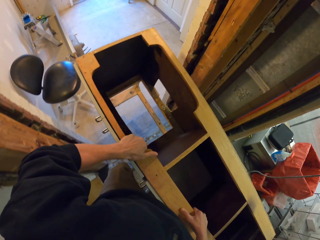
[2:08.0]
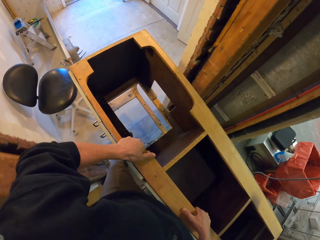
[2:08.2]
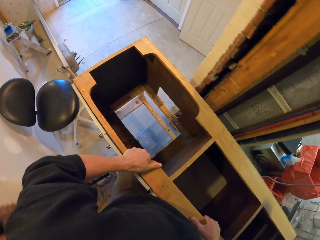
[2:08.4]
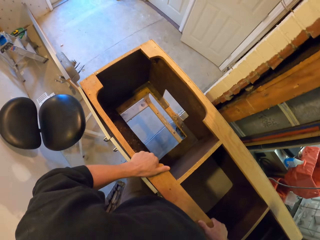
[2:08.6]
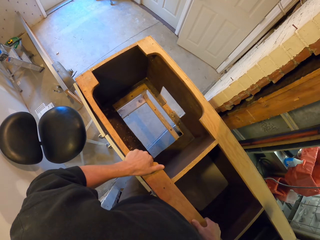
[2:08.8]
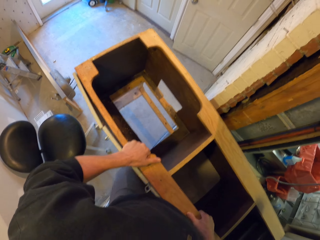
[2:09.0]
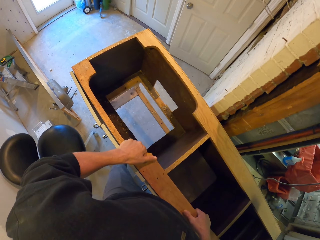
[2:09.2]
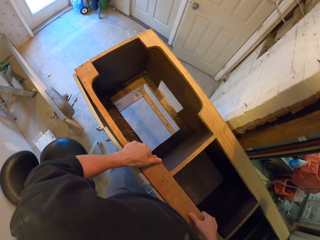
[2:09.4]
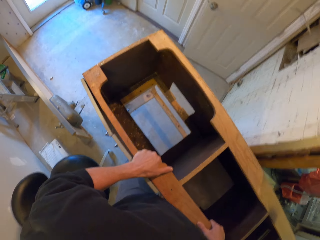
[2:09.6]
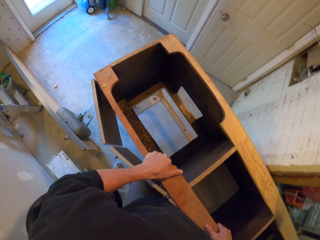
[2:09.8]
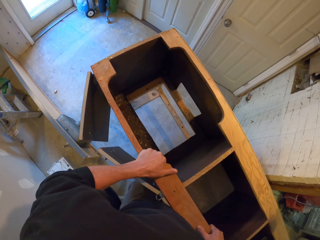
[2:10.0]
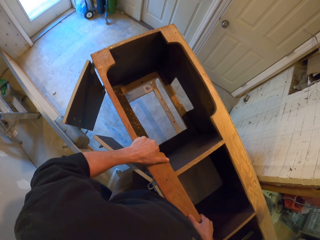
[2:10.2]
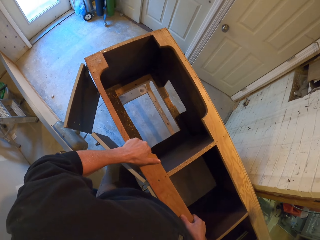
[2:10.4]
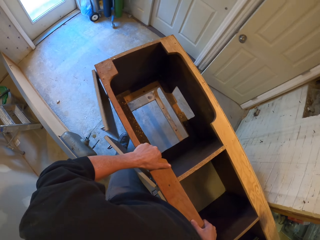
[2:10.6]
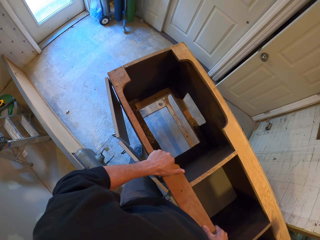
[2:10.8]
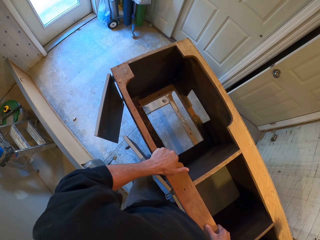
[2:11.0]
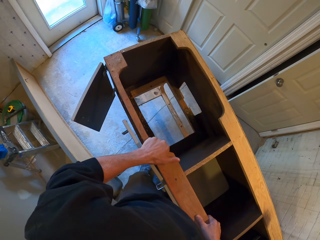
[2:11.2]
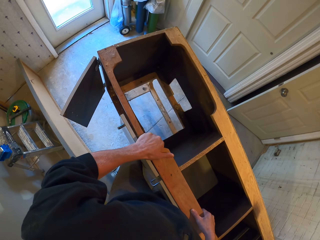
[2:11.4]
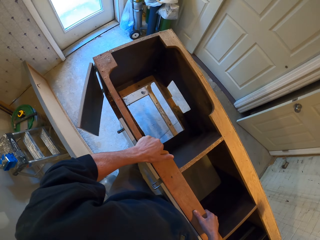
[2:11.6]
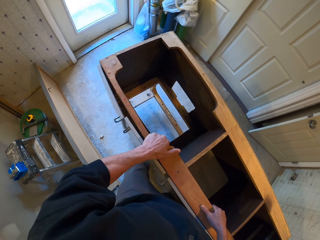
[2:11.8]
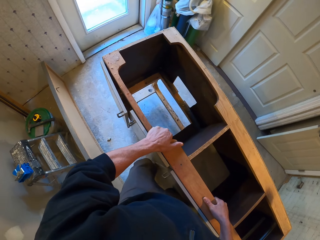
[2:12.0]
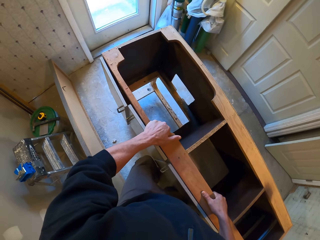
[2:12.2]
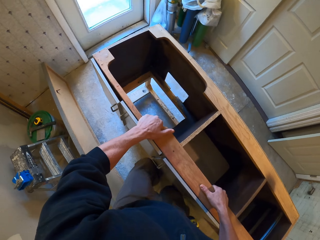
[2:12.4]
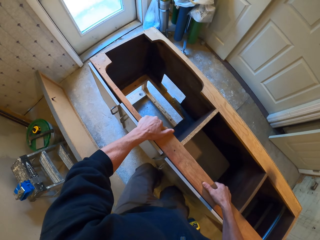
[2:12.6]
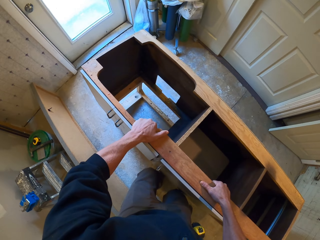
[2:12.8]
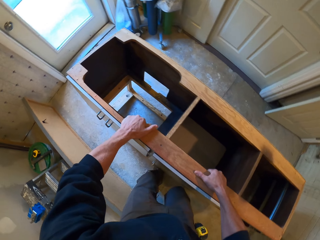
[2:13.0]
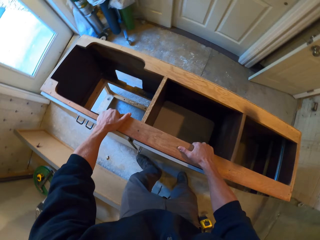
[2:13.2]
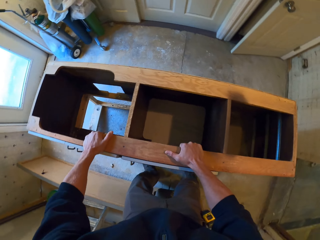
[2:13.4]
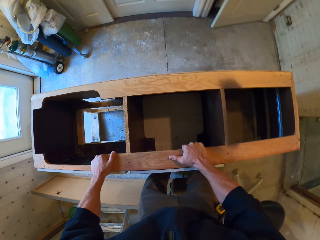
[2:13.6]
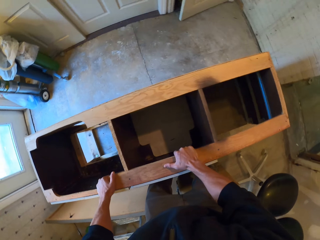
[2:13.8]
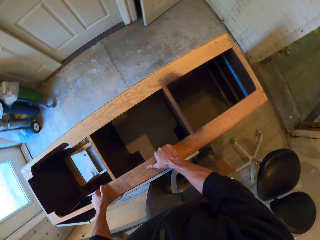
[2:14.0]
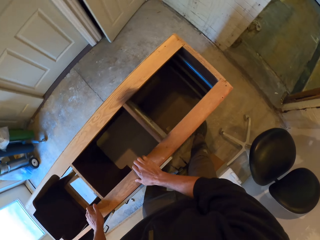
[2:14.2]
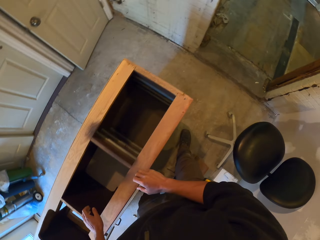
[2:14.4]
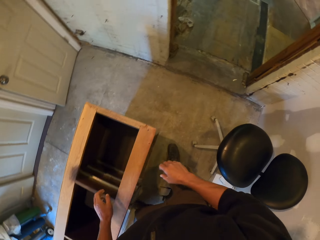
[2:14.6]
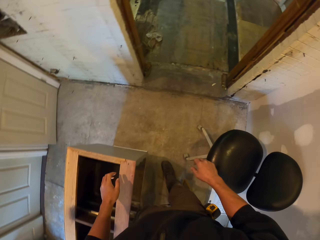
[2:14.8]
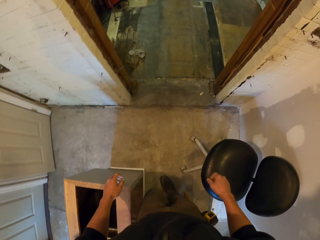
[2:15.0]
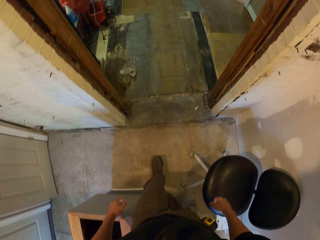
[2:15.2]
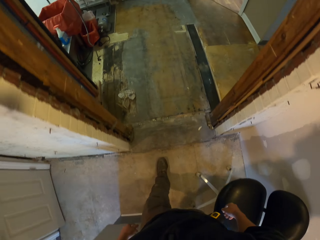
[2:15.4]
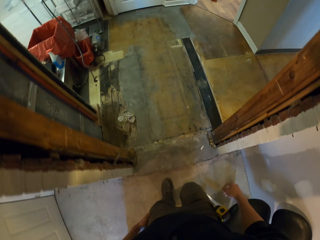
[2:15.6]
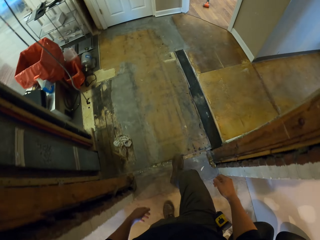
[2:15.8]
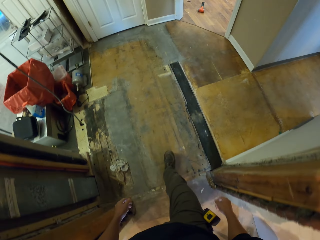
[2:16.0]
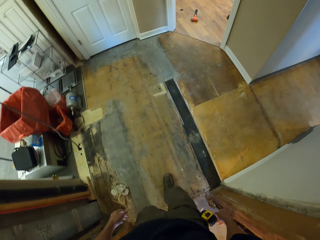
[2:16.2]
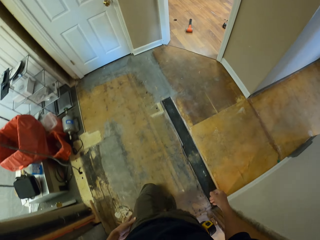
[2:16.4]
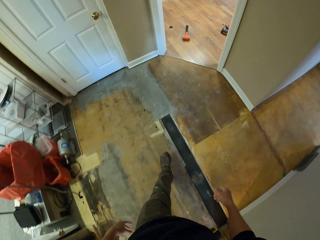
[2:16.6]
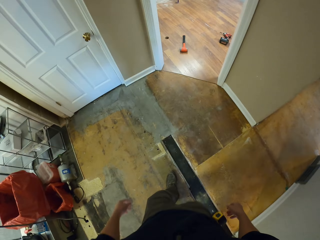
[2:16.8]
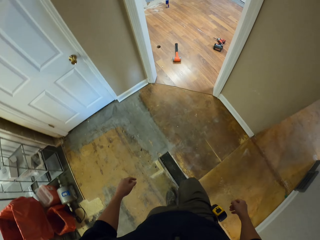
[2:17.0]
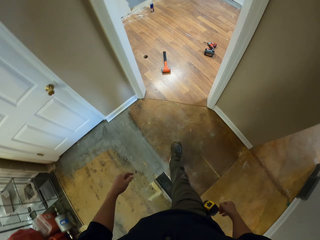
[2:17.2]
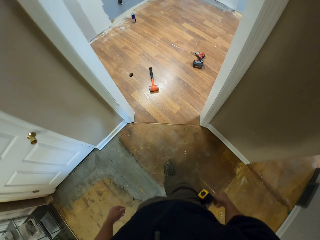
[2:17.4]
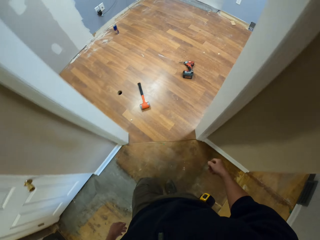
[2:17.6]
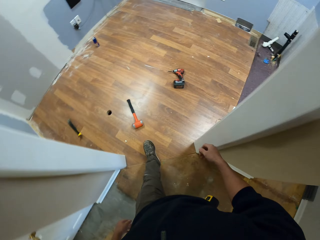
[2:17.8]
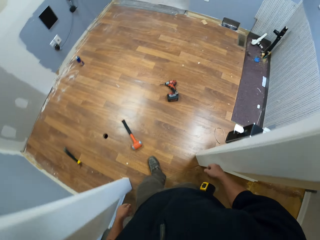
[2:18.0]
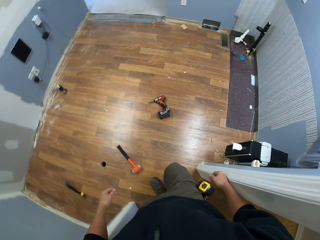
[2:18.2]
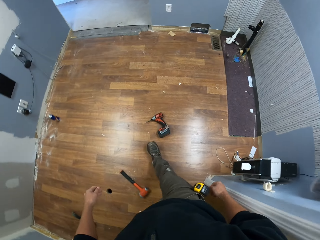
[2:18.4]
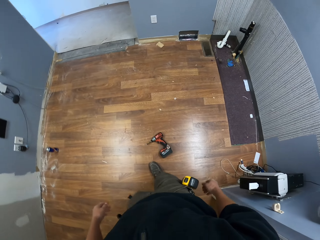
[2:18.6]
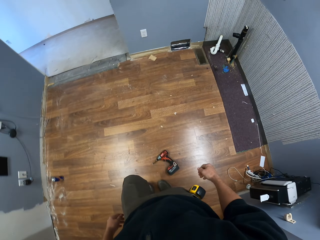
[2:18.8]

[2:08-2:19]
The camera wearer puts the cabinet on the floor. They walk.

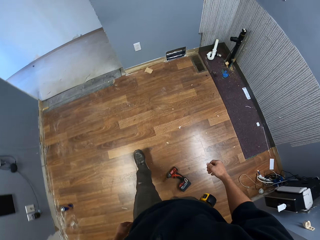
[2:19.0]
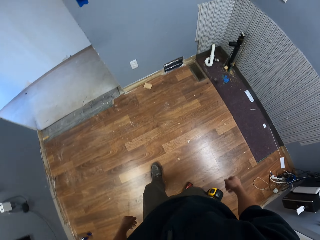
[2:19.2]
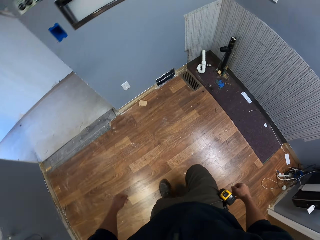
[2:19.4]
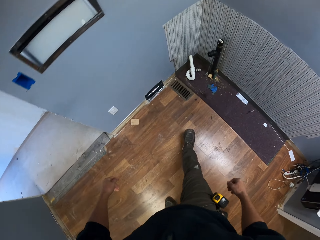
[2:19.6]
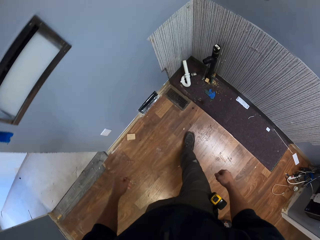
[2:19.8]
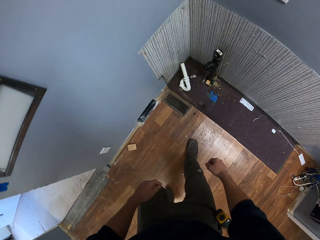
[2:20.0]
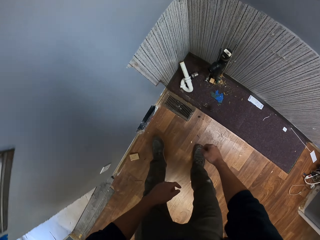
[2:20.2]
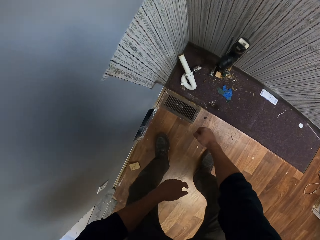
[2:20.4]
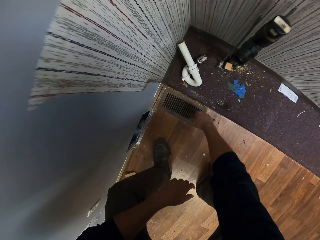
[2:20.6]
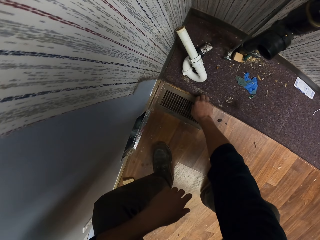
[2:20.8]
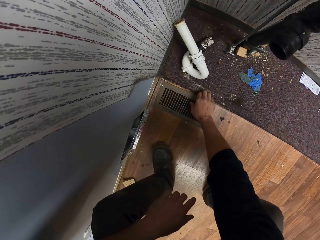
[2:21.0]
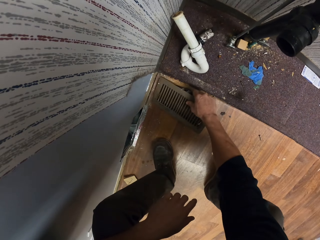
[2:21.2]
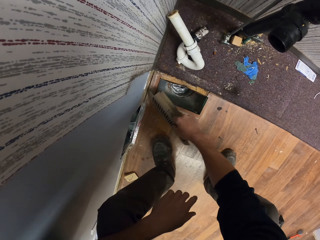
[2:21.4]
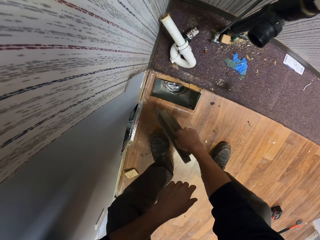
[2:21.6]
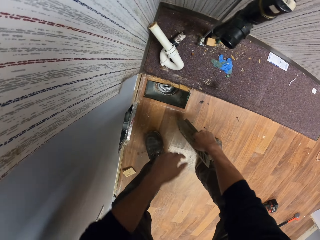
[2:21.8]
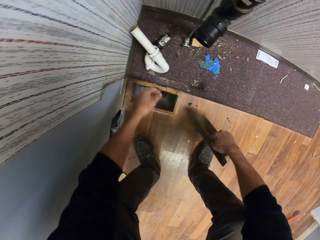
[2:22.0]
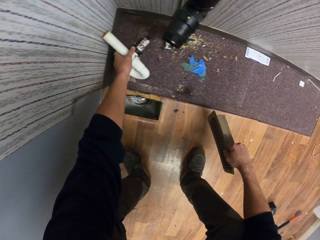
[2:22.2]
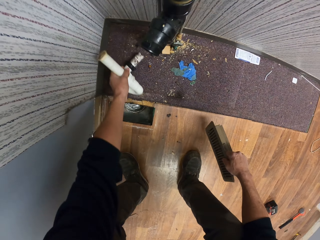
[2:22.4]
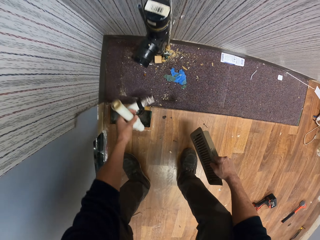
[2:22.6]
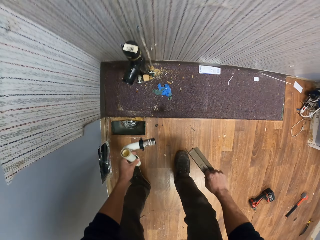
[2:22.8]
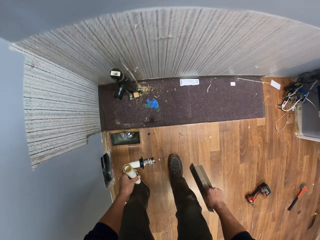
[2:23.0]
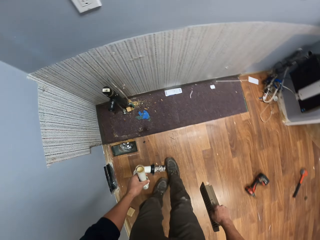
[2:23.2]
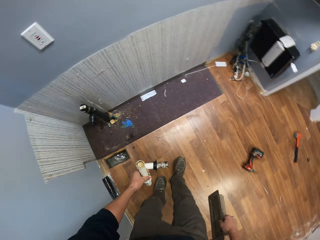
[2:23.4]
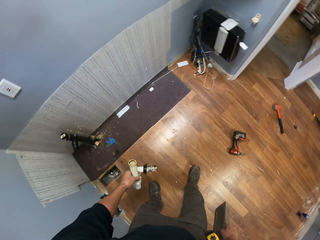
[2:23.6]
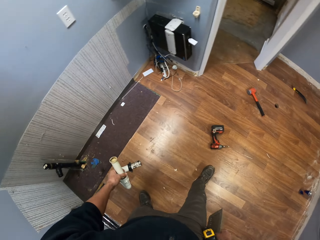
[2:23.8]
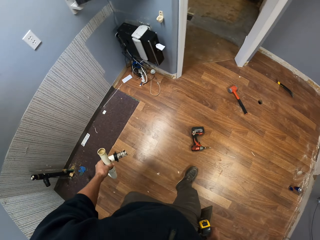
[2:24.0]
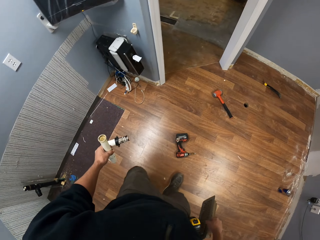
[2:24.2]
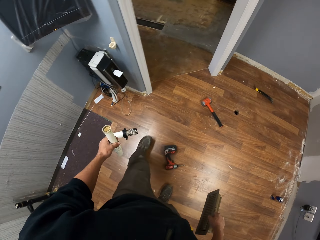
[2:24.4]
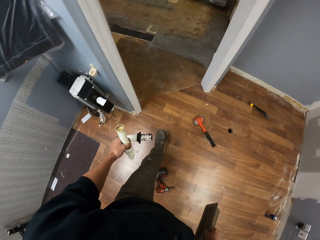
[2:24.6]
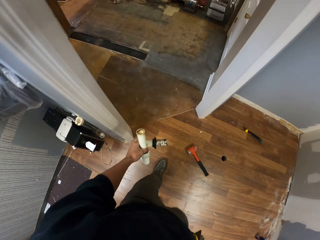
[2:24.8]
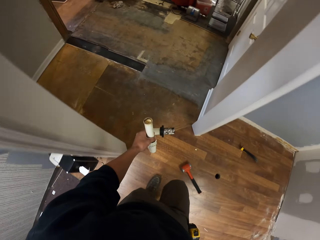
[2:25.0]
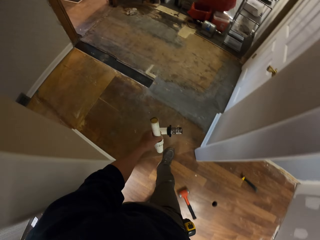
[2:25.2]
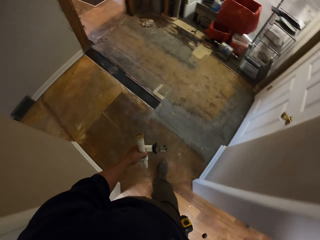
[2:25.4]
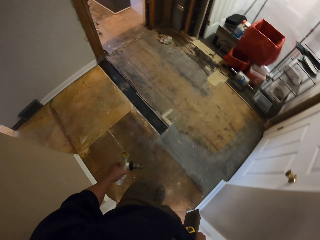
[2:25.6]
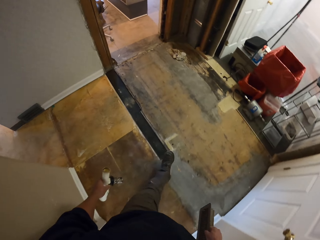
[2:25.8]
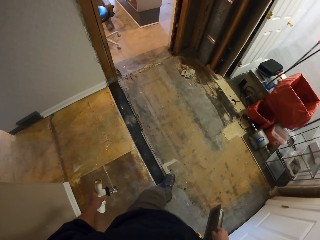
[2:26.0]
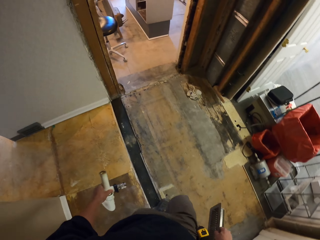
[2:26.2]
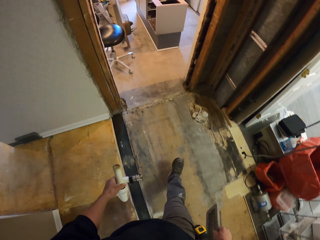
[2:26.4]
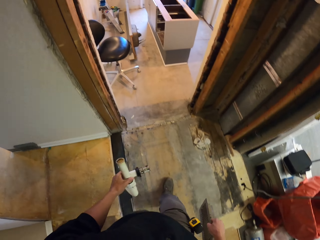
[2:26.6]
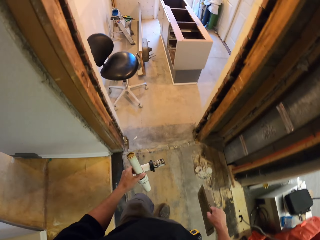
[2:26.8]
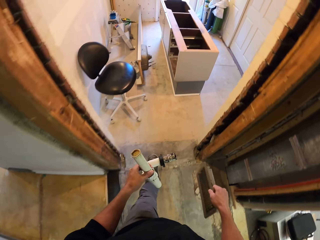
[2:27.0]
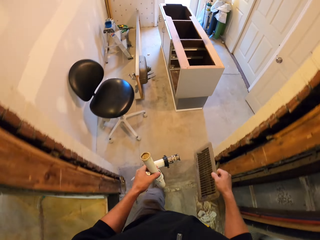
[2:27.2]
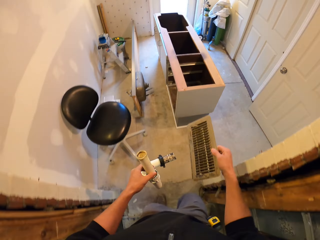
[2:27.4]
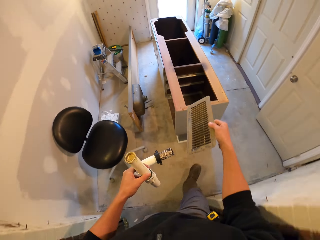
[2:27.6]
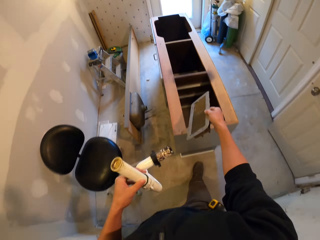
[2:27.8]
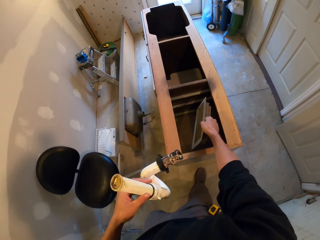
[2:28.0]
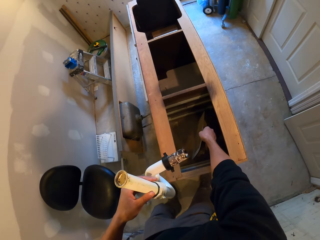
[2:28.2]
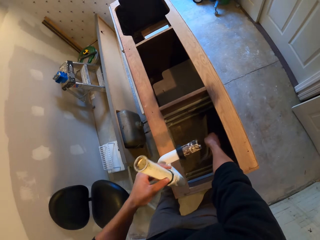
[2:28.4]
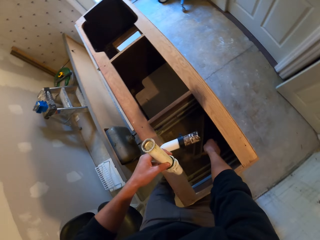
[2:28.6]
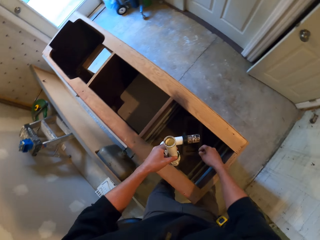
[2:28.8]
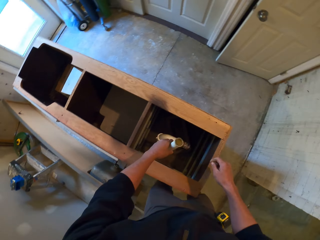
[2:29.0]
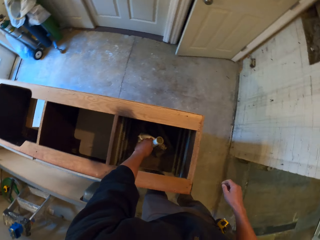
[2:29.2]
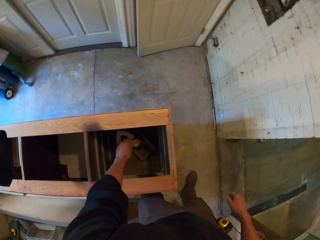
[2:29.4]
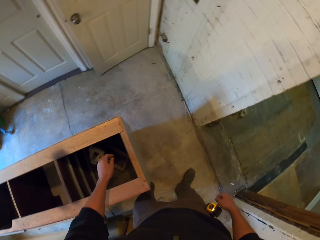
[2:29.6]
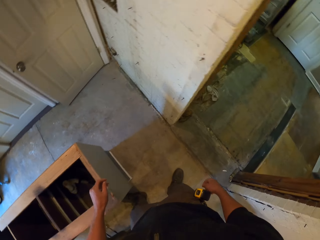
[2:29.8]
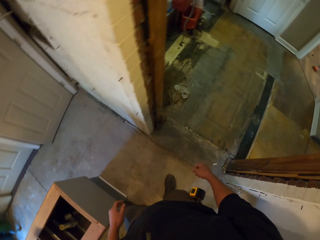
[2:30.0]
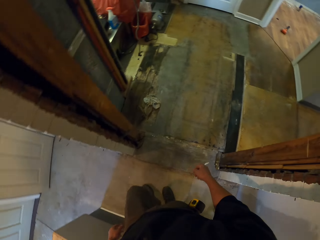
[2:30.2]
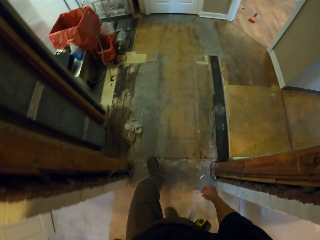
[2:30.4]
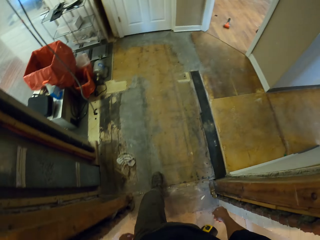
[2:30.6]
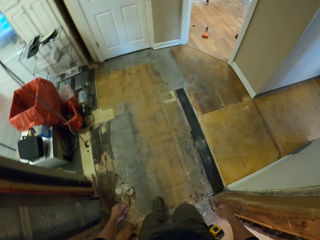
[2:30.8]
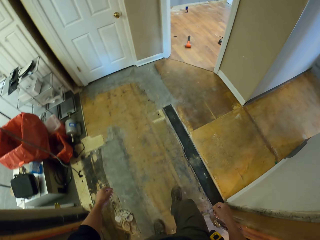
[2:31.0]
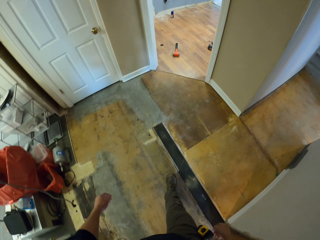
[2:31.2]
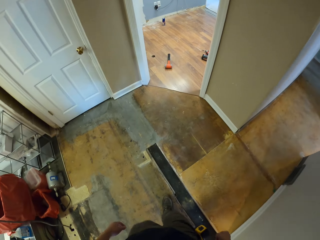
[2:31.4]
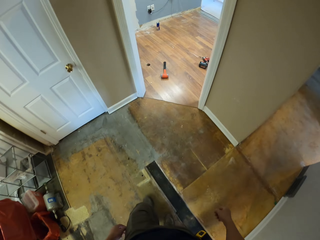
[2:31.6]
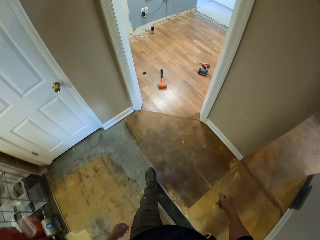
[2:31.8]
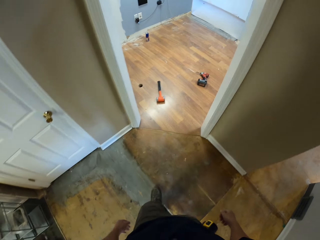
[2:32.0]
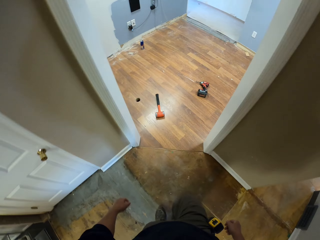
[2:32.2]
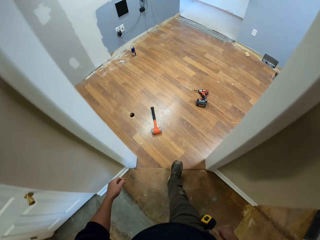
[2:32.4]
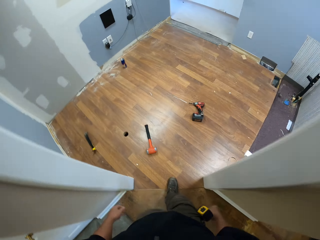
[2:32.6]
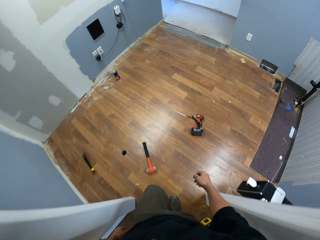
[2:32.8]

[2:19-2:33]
The camera wearer squats. They take the air conditioner or drain cover from the floor. They take the pipe from the floor. They walk. They put the drain cover in the cabinet. They put the pipe in the cabinet. They walk.
